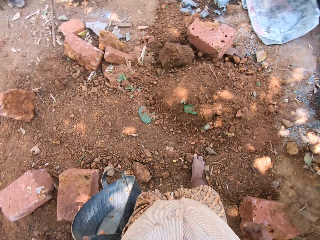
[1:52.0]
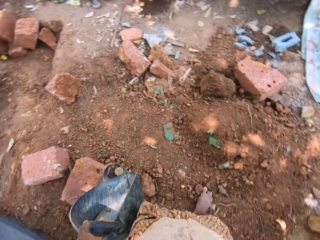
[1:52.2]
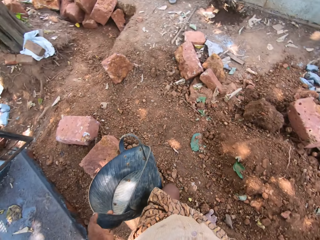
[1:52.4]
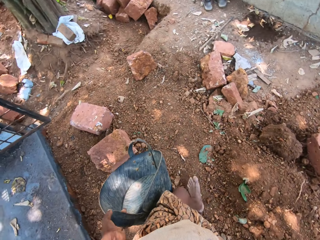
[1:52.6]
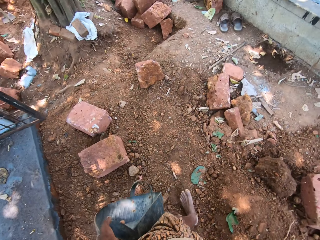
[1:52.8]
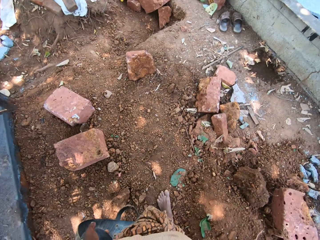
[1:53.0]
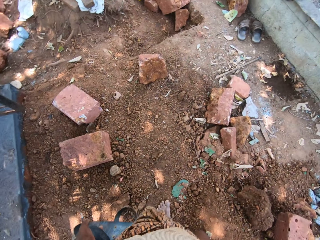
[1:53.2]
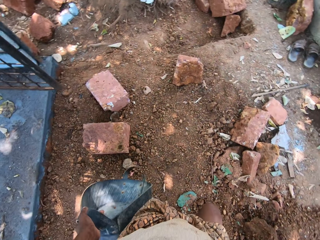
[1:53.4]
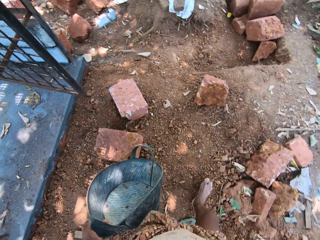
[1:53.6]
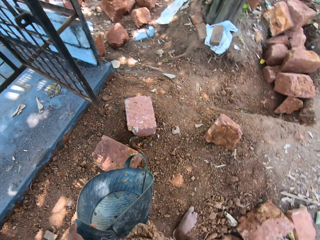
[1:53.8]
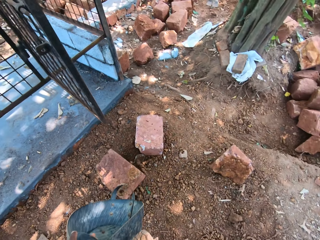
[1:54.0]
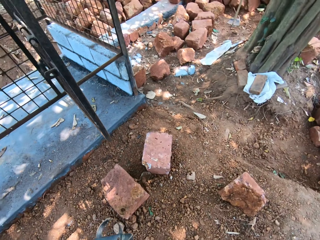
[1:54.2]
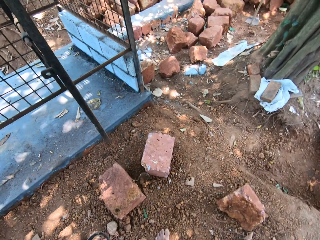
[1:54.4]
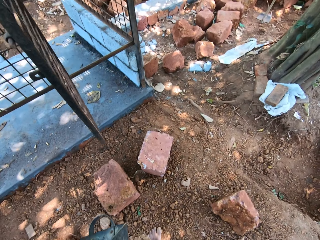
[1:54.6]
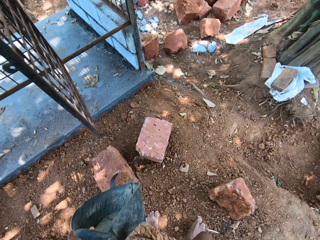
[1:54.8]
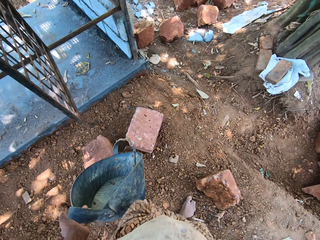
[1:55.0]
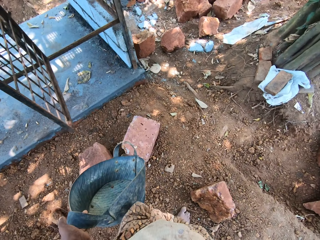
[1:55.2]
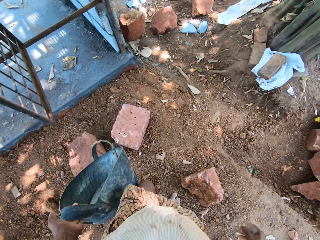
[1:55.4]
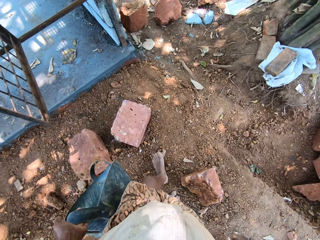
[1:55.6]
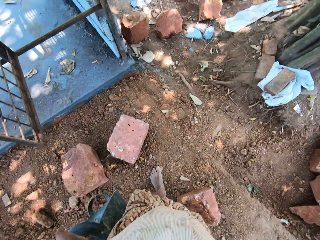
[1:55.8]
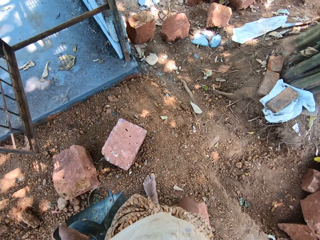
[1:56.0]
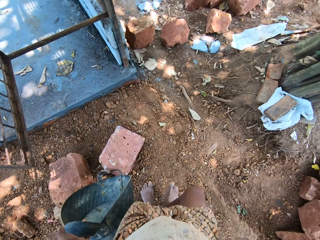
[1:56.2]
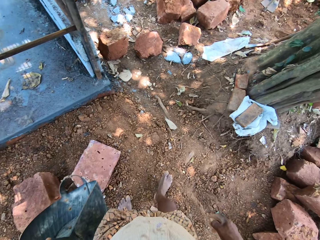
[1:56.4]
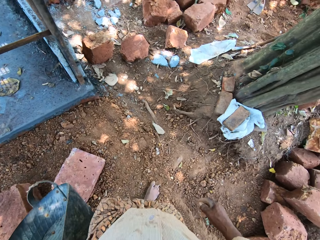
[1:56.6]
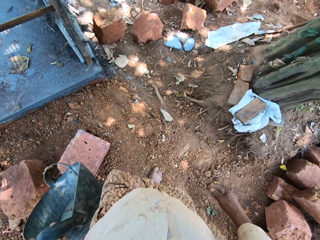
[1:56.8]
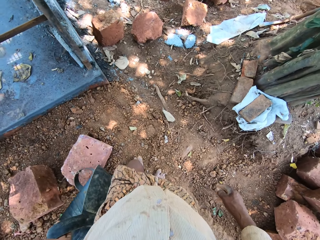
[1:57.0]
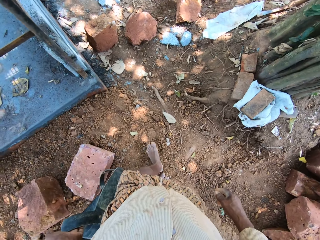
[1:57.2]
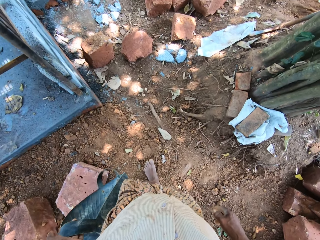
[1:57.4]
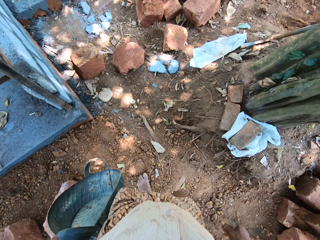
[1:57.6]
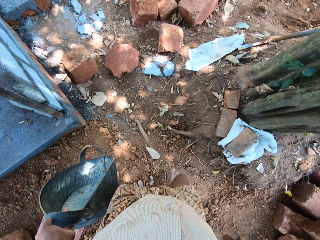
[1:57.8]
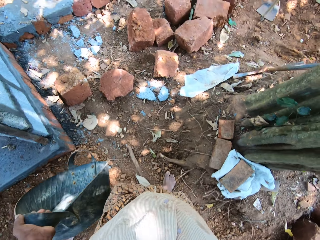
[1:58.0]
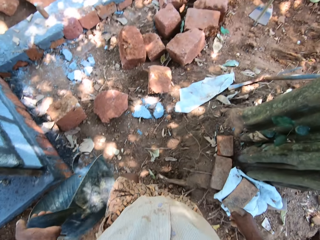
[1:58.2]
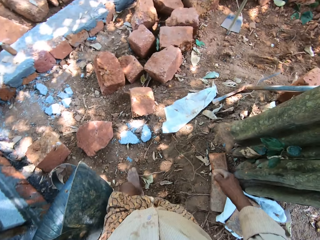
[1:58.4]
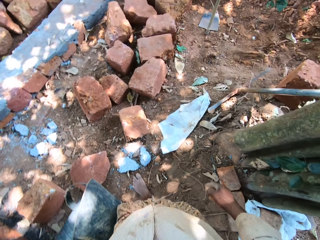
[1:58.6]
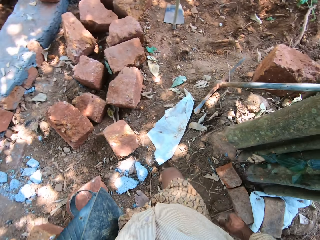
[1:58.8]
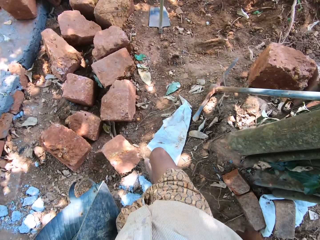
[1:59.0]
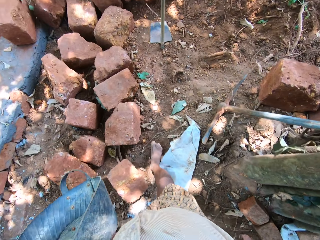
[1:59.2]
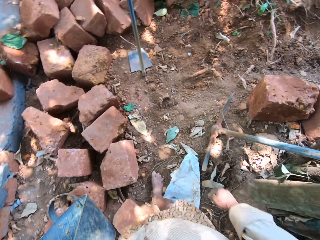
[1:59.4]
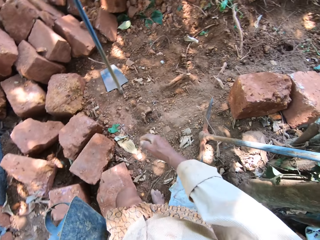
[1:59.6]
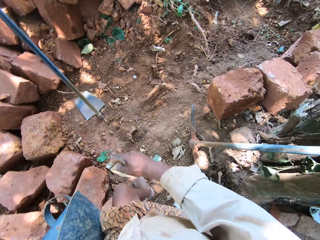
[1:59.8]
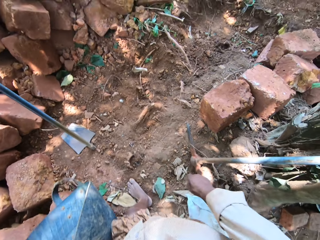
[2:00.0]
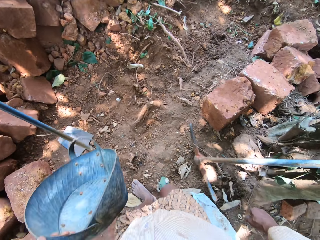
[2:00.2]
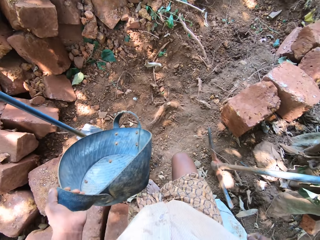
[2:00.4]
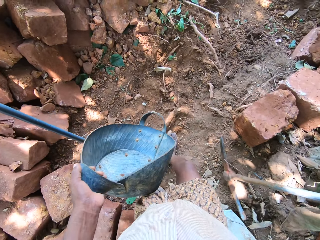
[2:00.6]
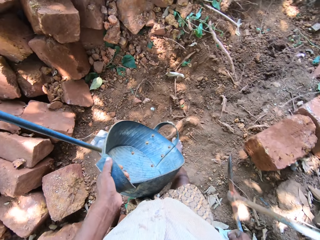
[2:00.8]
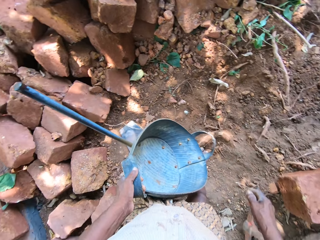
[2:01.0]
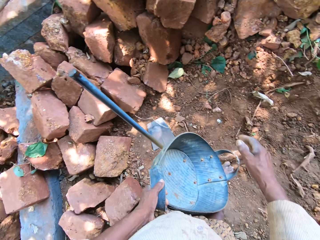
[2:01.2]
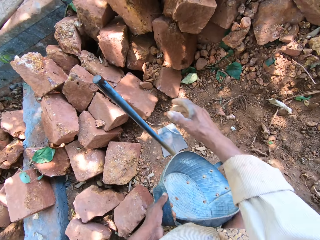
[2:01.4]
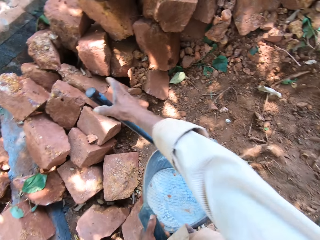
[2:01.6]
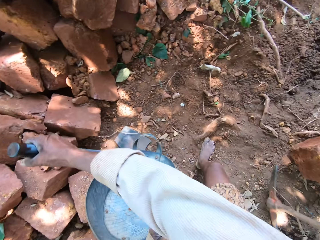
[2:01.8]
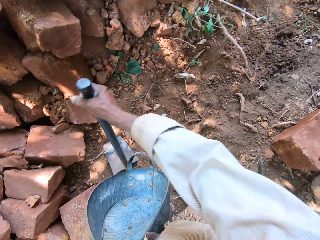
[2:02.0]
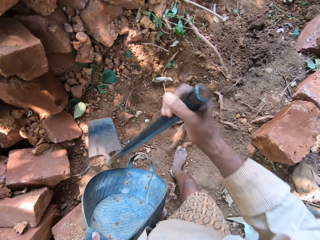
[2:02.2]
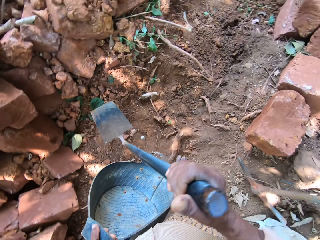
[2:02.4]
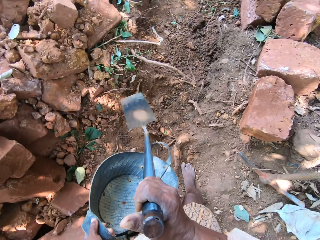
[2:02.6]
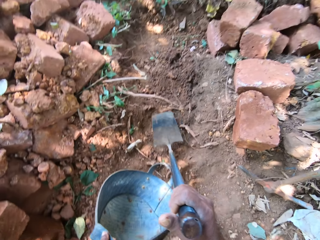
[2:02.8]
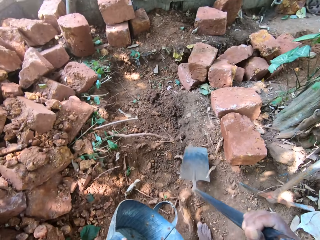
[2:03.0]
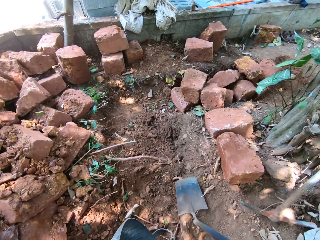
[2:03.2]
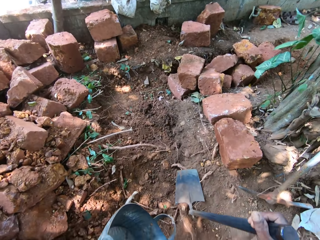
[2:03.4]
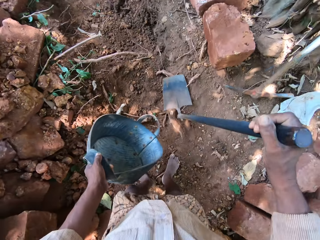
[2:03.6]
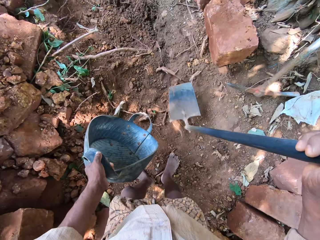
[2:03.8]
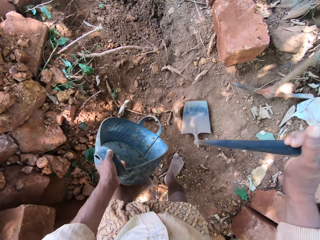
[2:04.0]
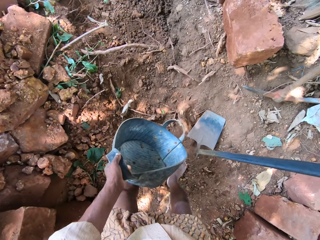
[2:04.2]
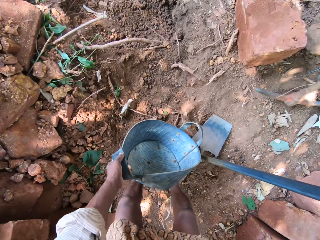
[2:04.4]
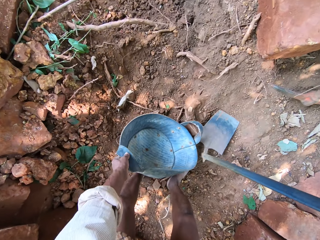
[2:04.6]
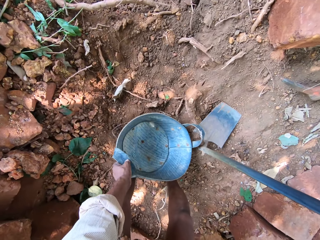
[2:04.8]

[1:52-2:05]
The camera wearer moves around. He walks towards the hoe on the ground. He carries the hoe with his right hand. He drops the hoe on the ground with his right hand.

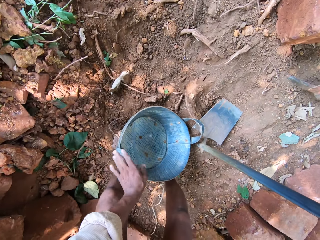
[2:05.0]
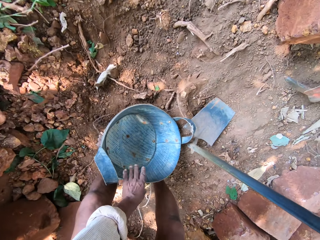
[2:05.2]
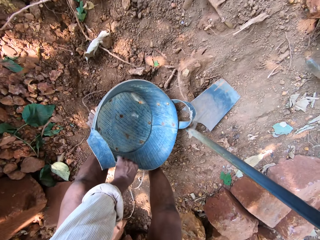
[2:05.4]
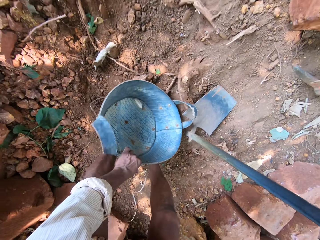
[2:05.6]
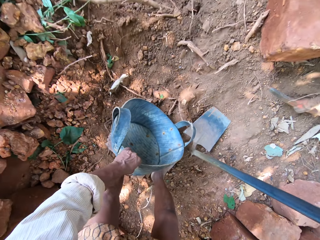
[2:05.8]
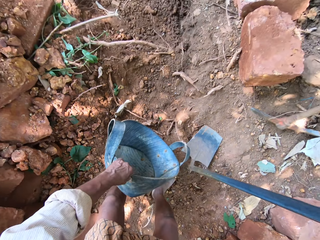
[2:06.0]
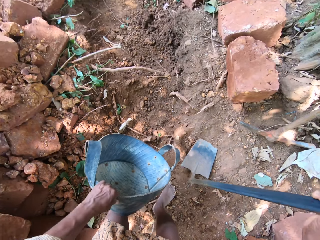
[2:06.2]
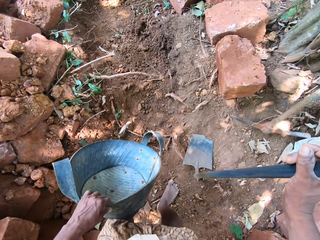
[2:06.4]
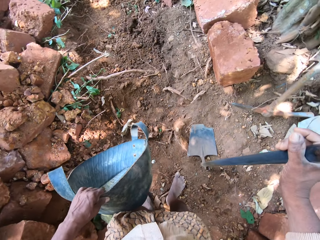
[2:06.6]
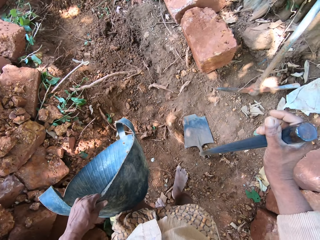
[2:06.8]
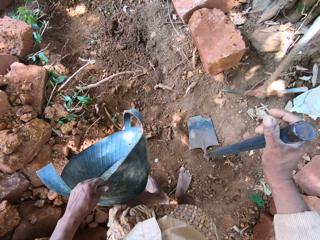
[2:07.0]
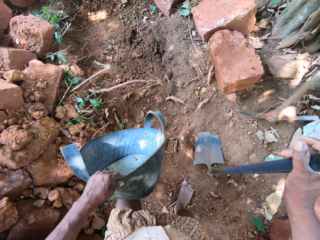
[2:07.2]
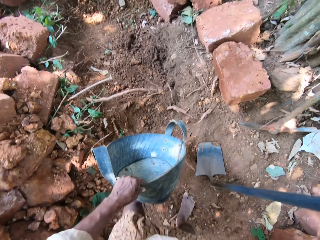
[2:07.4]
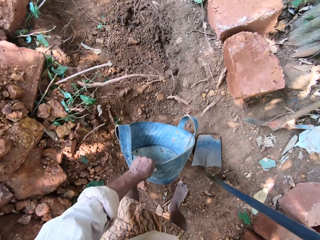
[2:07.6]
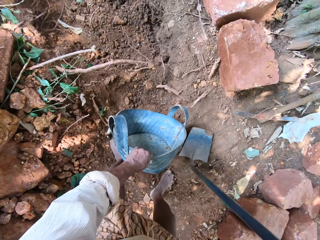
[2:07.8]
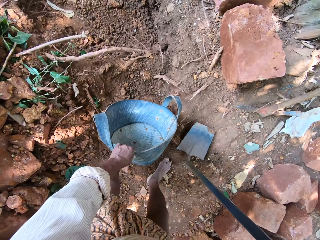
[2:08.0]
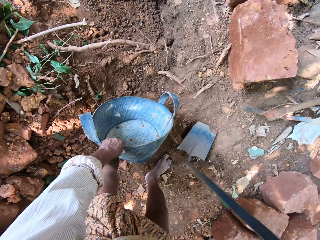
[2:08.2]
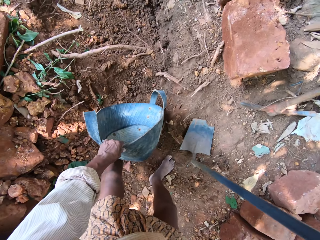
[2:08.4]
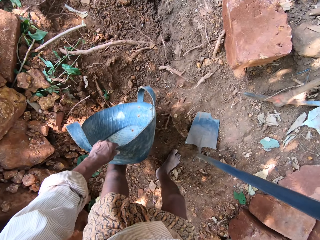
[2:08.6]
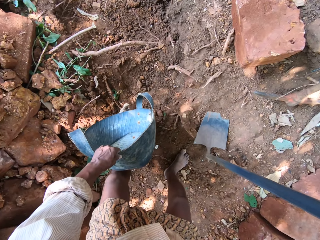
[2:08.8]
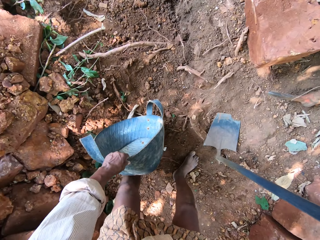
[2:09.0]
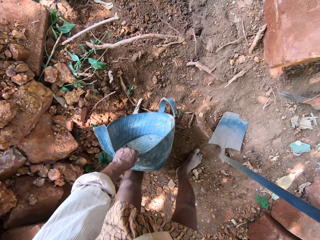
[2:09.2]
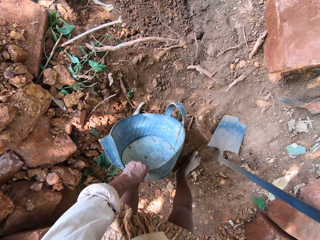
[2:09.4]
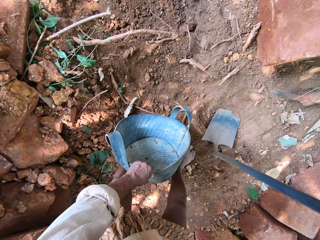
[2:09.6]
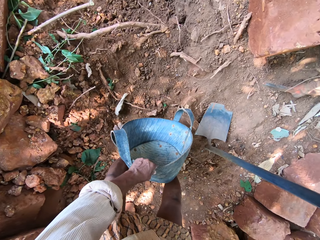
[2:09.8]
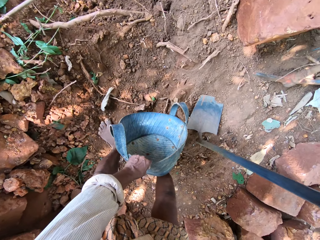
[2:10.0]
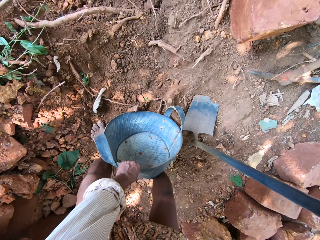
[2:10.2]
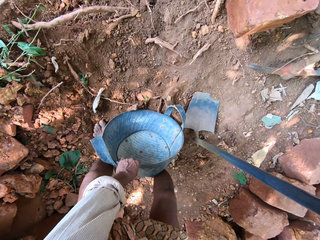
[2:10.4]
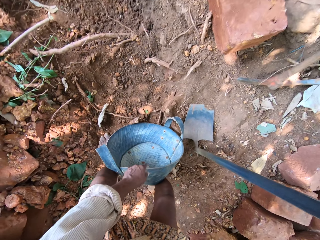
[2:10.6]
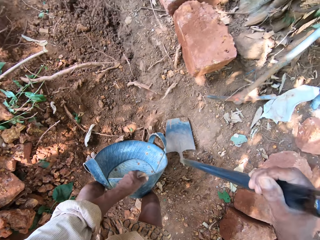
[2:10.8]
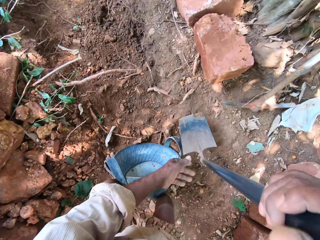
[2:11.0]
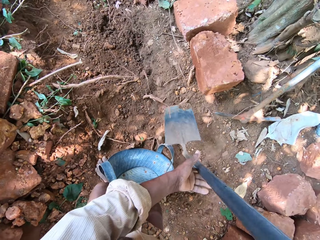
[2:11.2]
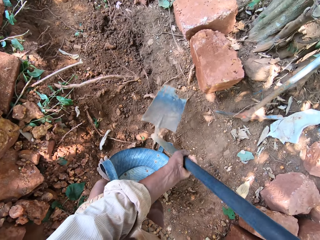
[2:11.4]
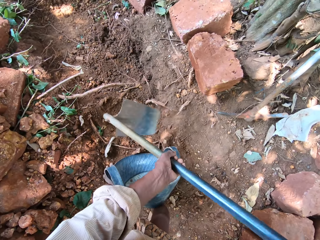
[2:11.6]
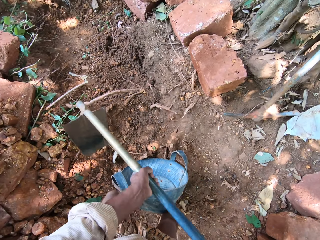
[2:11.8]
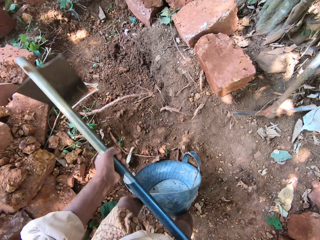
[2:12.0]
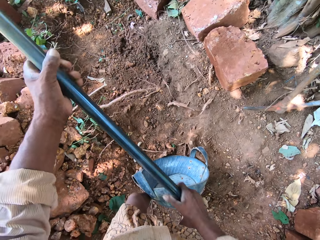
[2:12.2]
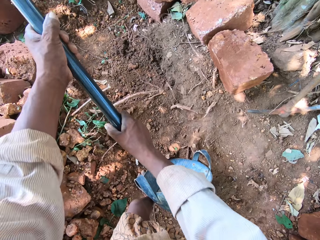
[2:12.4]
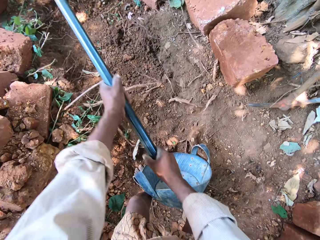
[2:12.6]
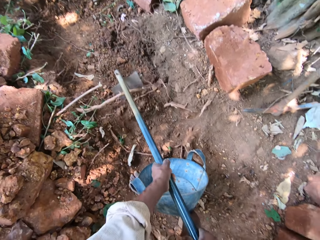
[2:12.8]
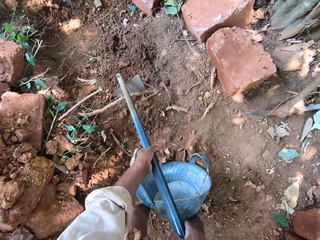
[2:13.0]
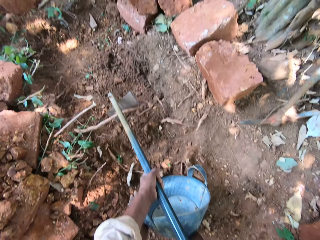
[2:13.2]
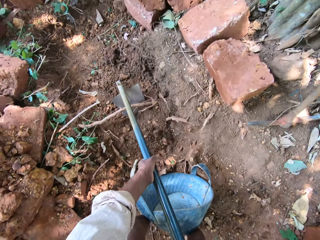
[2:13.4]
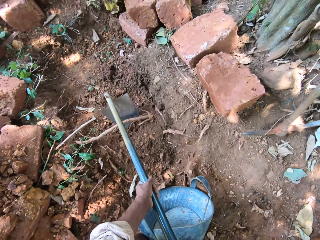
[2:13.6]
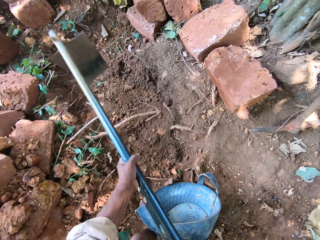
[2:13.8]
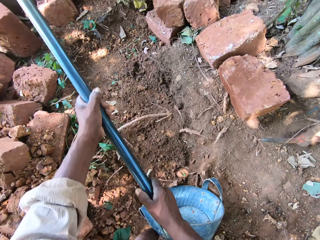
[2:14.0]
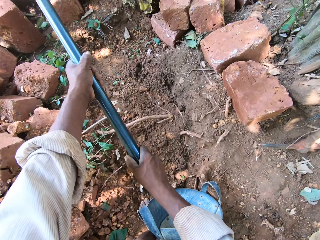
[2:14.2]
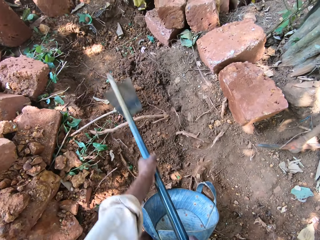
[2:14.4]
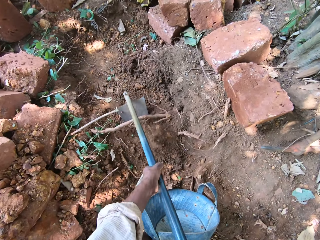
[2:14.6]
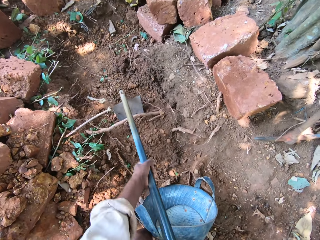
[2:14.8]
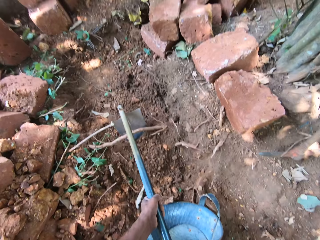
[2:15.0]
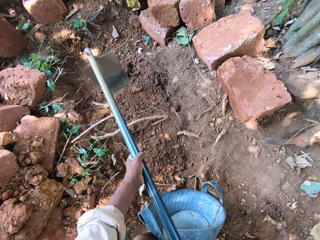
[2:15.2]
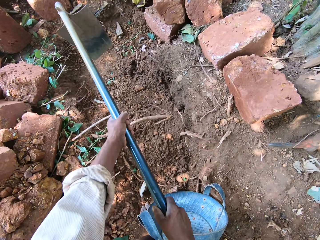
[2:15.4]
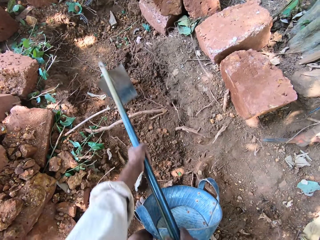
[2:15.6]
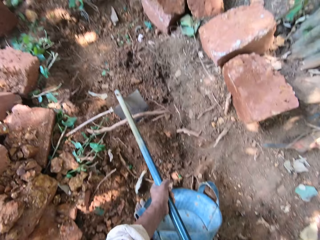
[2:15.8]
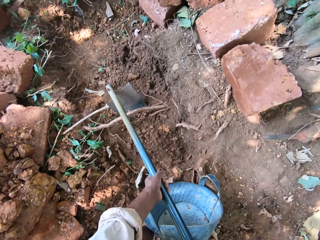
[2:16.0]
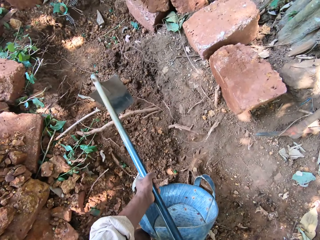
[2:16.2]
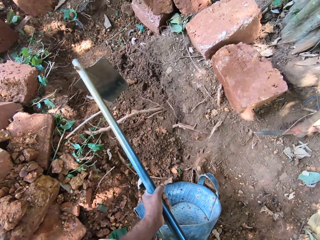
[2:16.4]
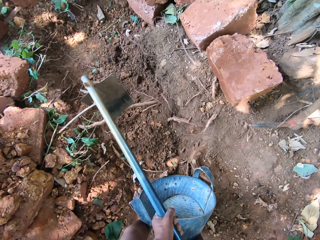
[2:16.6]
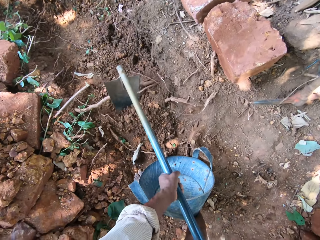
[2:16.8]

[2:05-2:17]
The camera wearer drops the bucket on the ground with his left hand. He picks up the bucket on the ground with his left hand. He drops the bucket on the ground with his left hand. He carries the hoe with both hands. He tills the soil with the hoe in both hands.
